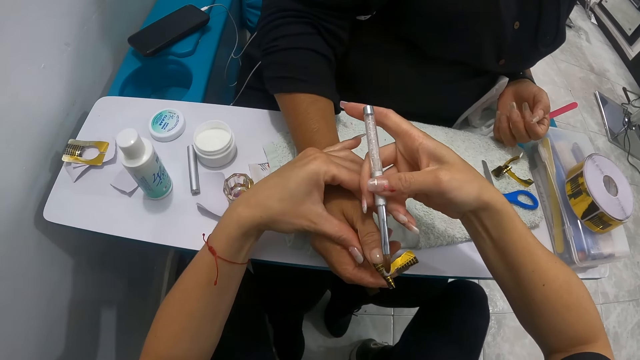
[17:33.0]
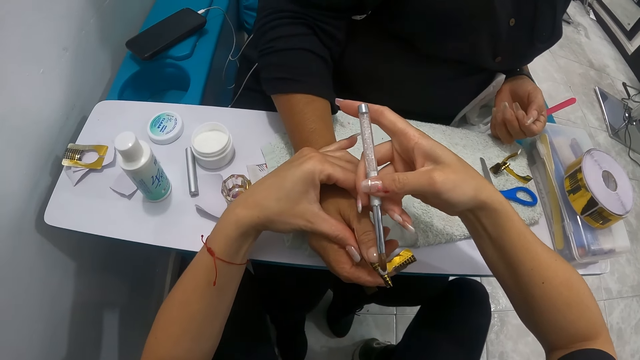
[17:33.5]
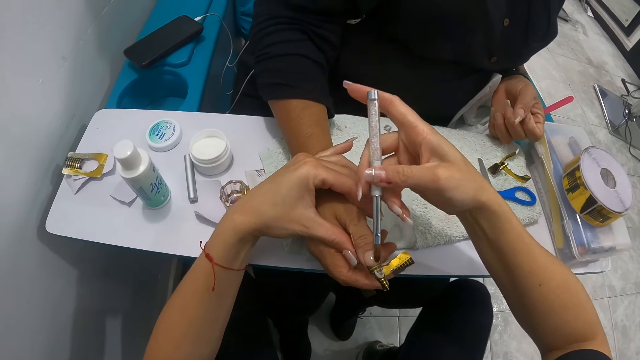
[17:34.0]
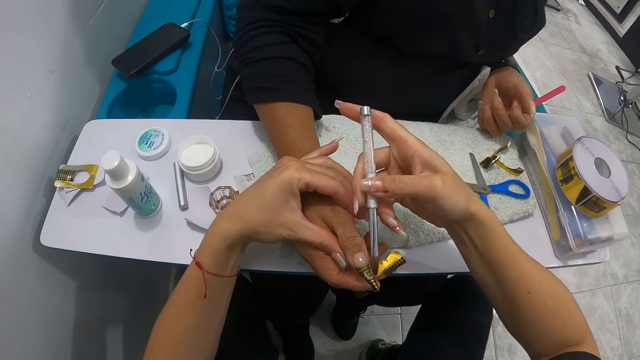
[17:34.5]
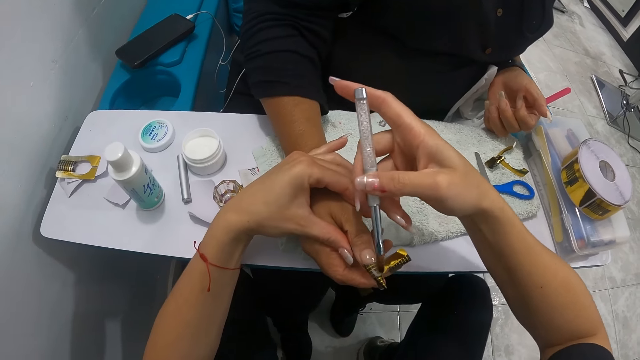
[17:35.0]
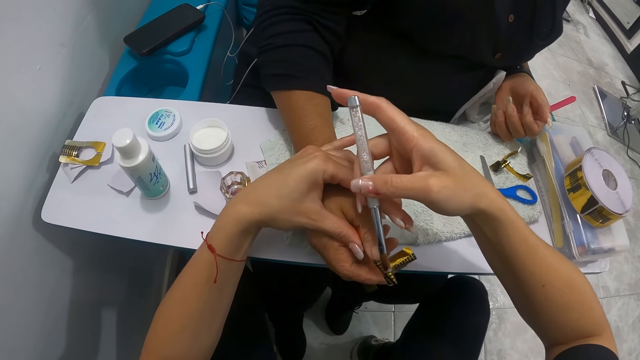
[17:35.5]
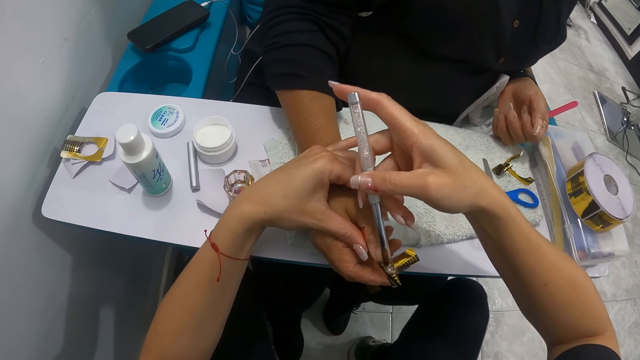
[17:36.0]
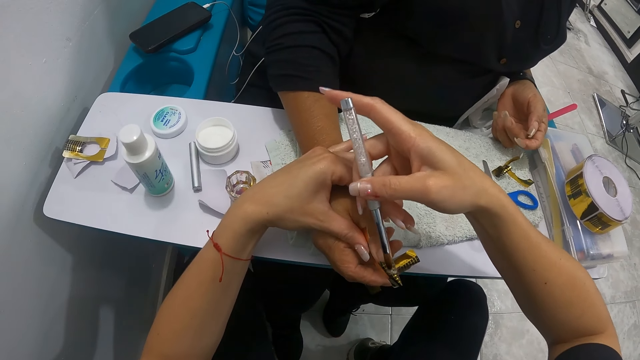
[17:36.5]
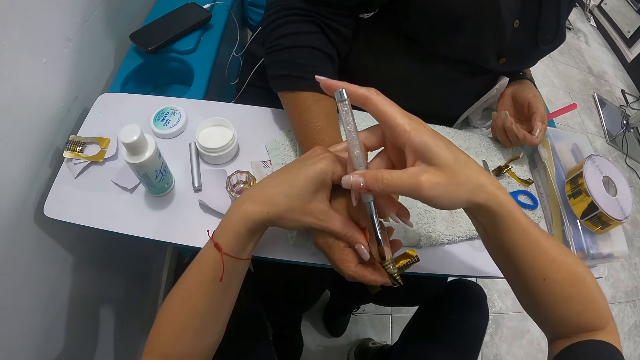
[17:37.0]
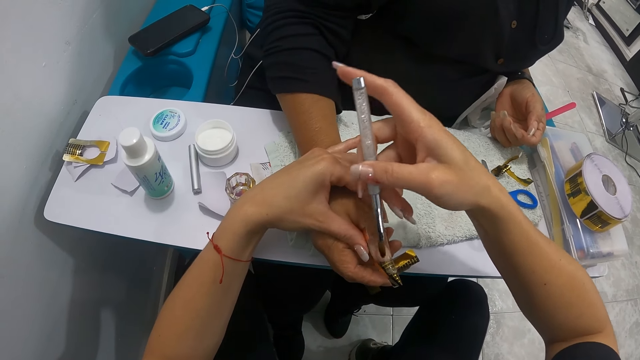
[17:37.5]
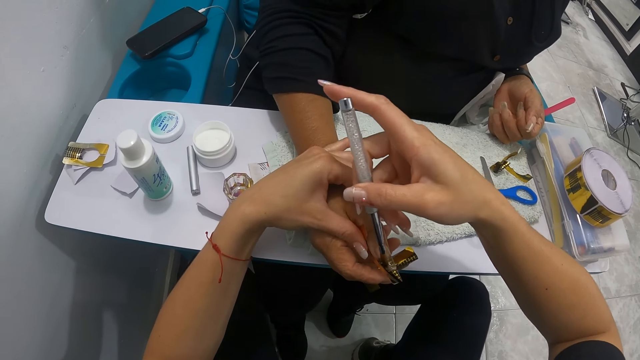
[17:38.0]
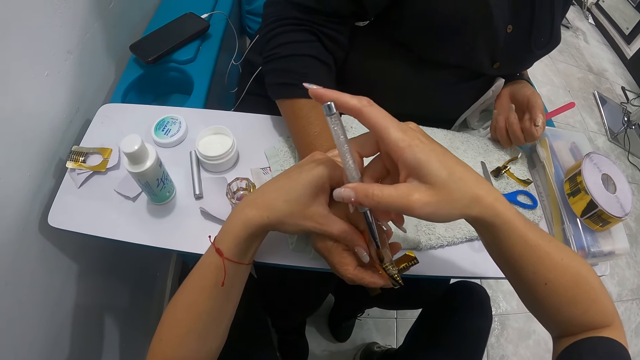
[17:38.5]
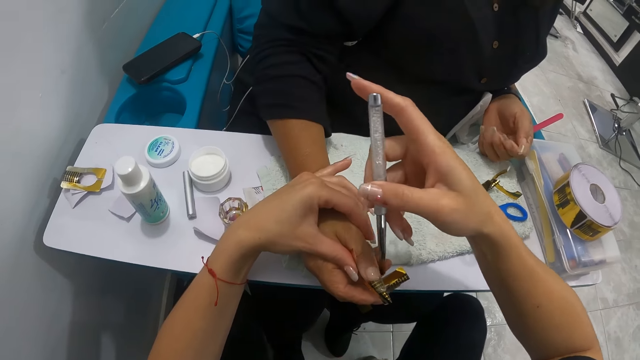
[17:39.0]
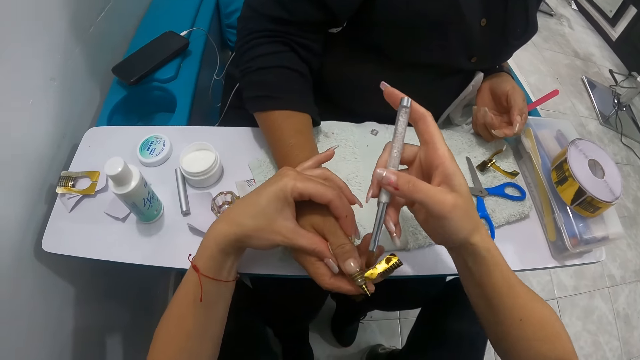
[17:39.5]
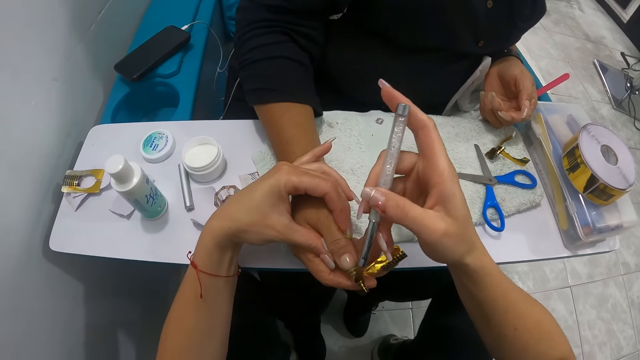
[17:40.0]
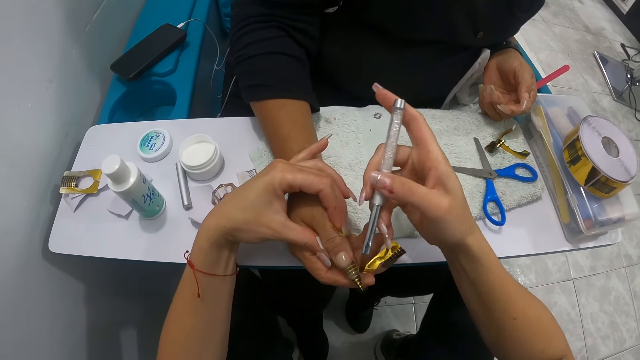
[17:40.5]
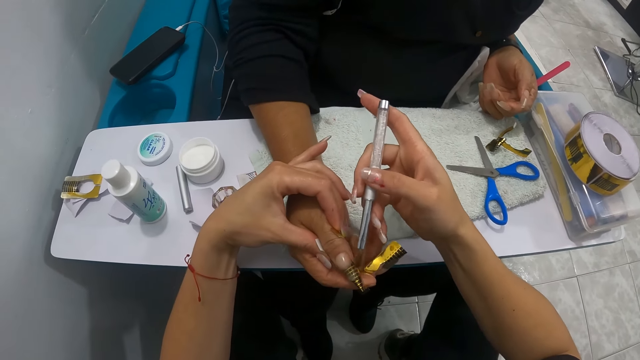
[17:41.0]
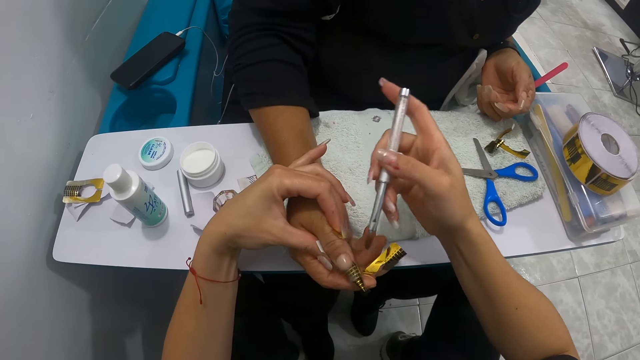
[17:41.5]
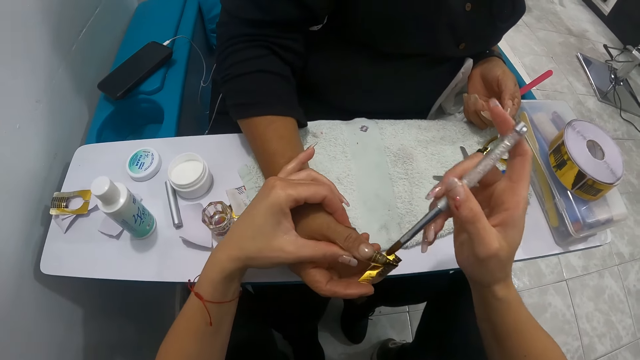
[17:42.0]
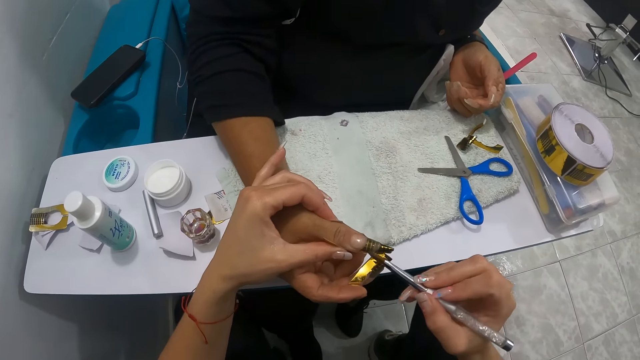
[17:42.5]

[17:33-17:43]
The camera wearer applies the nail powder on the right thumb of the woman in her left hand with the nail brush in her right hand.

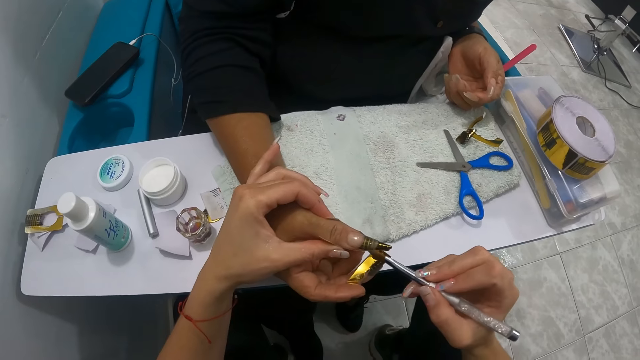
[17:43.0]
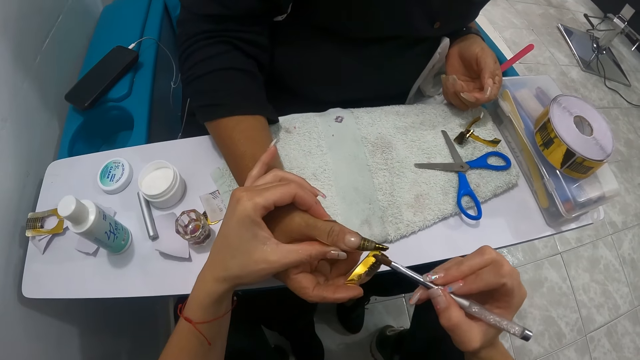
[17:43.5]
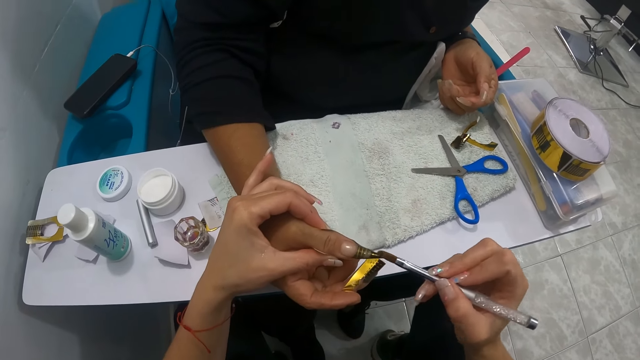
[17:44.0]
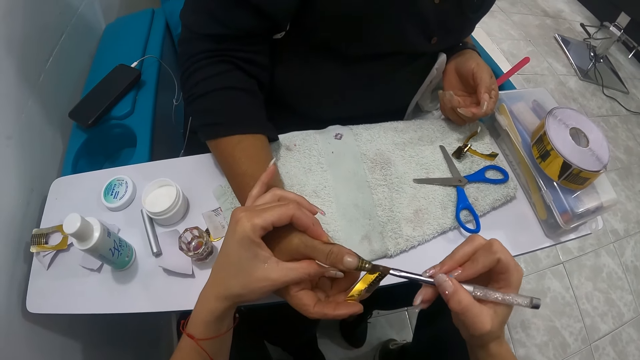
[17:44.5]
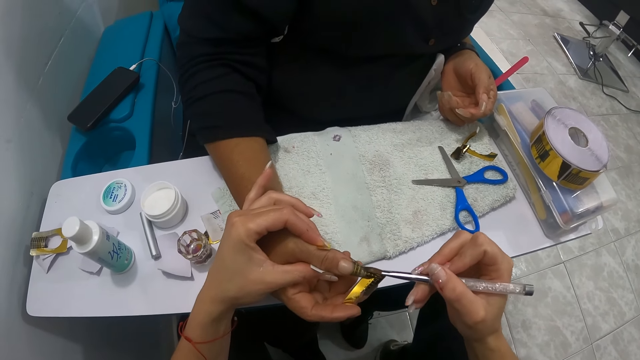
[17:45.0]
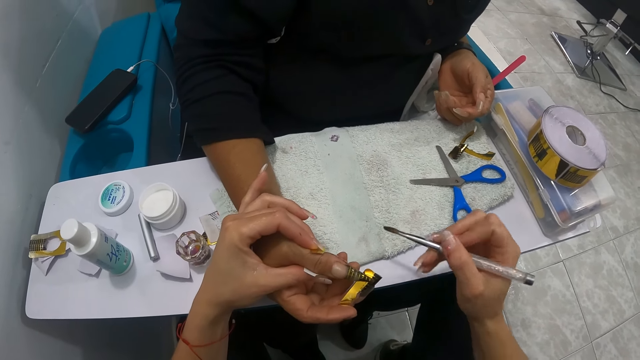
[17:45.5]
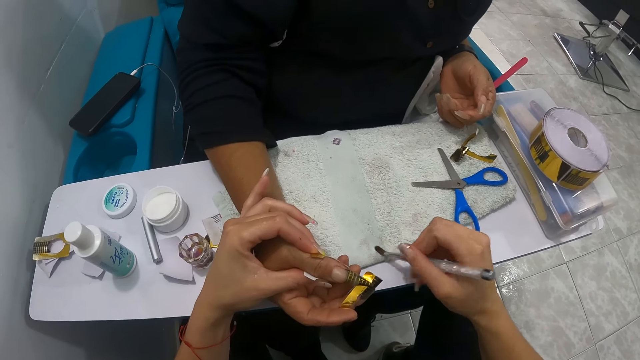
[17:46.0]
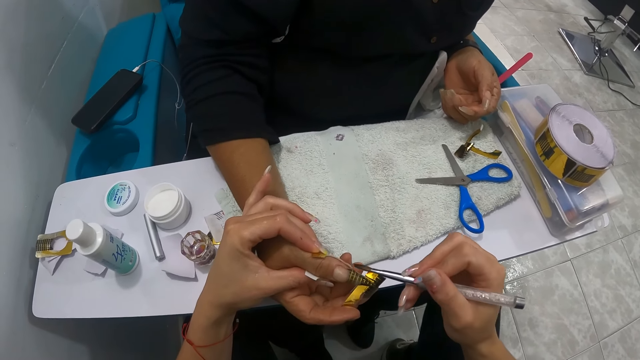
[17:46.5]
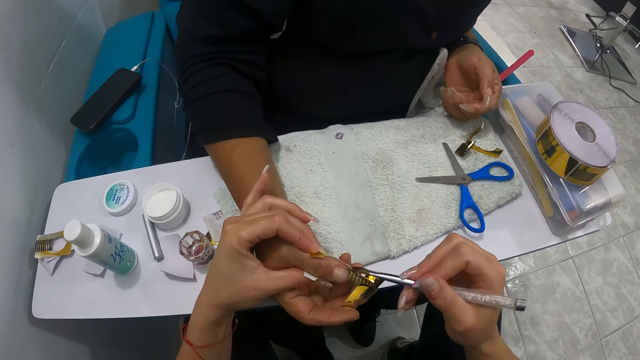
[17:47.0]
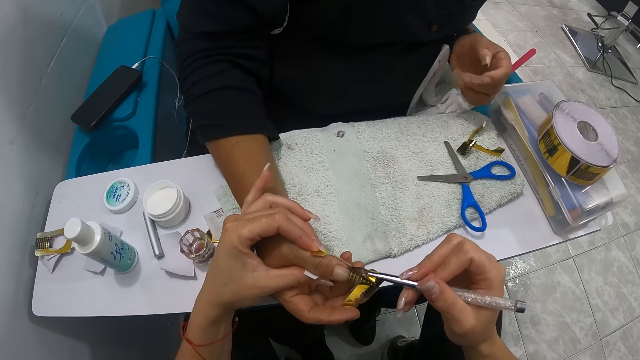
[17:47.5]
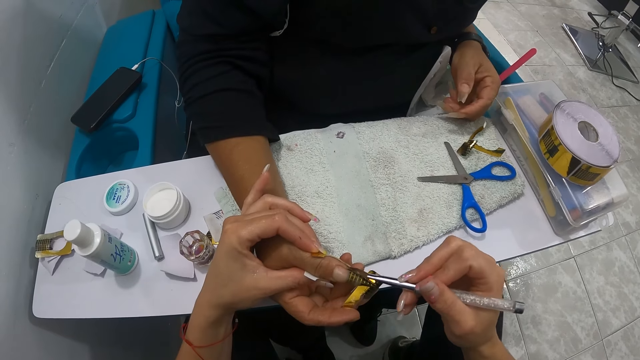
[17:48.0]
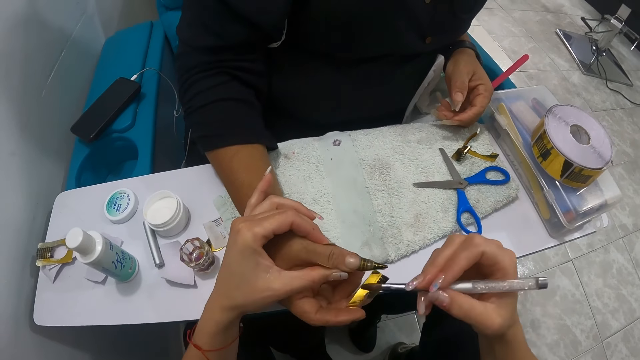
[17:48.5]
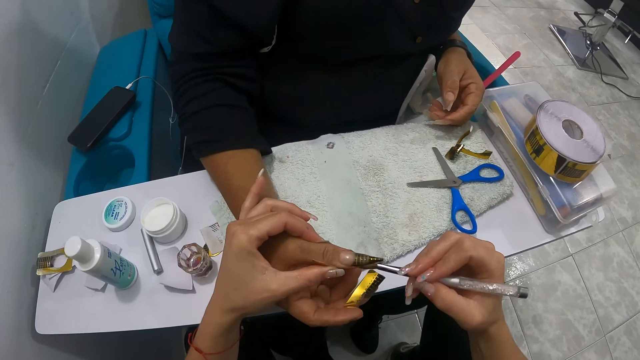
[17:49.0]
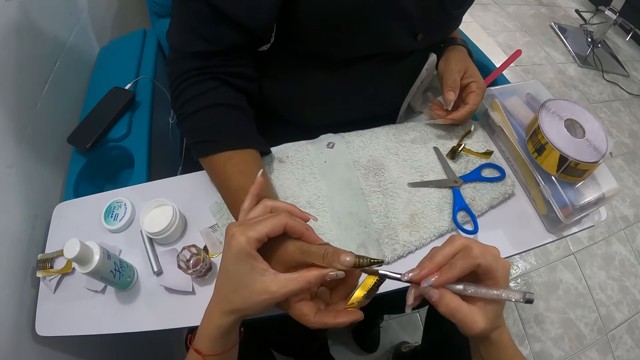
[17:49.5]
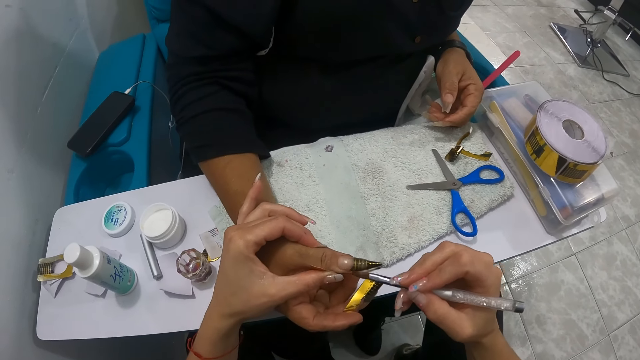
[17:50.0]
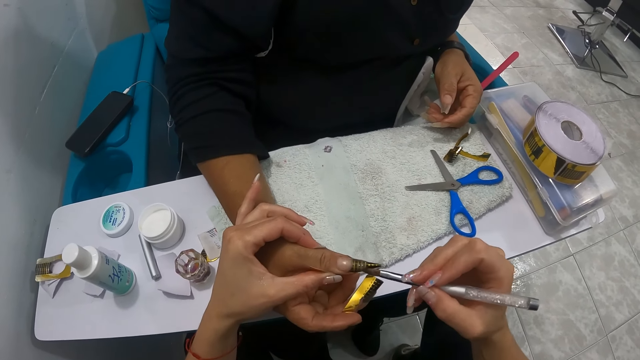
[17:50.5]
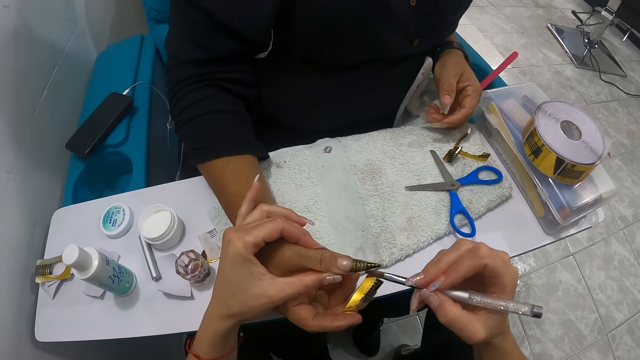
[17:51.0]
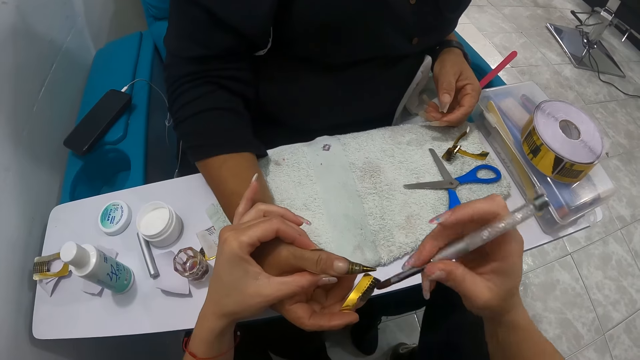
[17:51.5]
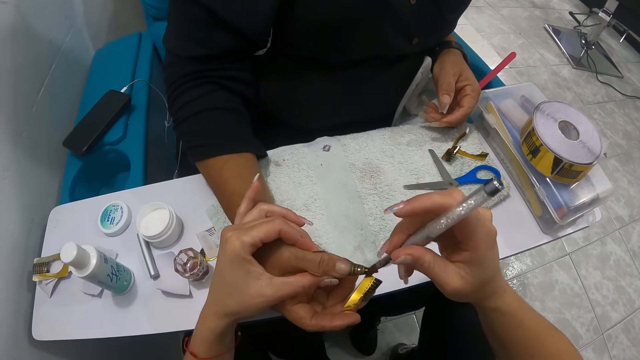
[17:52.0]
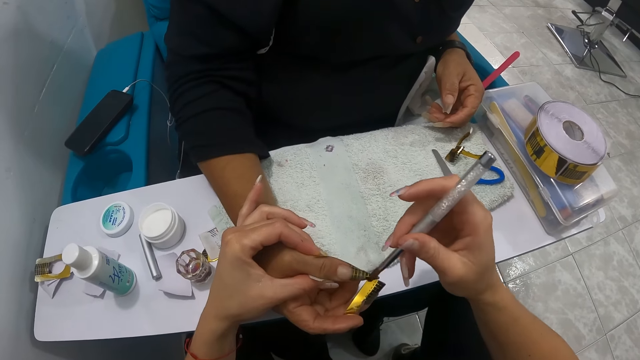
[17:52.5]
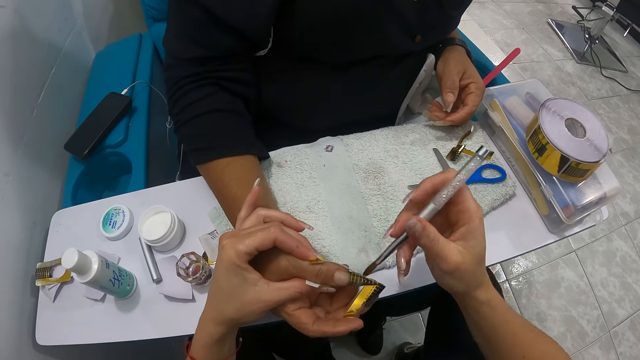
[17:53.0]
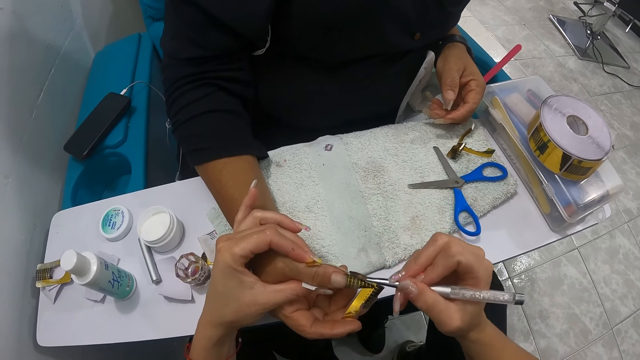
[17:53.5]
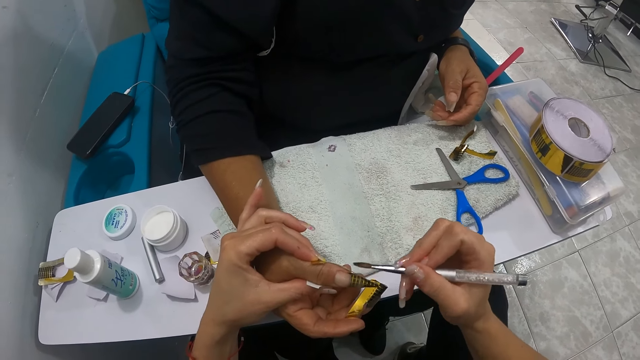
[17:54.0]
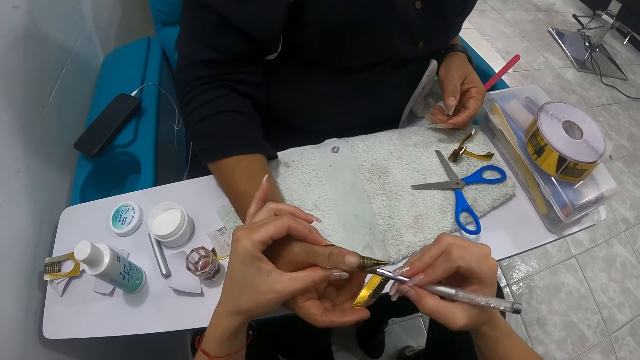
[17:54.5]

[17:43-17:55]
The camera wearer cleans the nail brush in her right hand on the towel on the table. She applies the nail powder on the right thumb of the woman in her left hand with the nail brush in her right hand.
